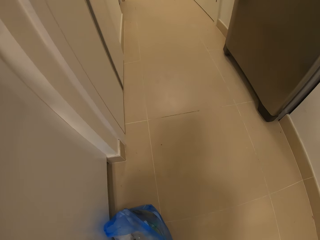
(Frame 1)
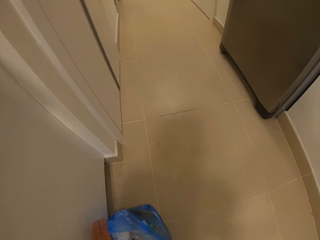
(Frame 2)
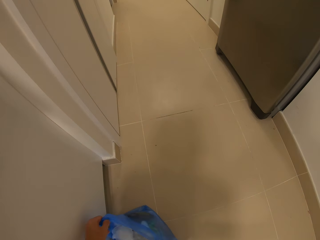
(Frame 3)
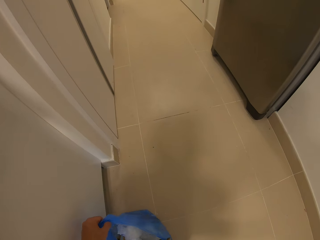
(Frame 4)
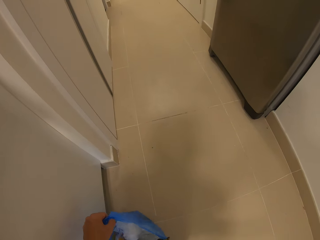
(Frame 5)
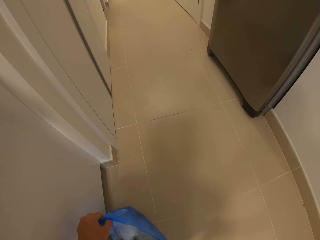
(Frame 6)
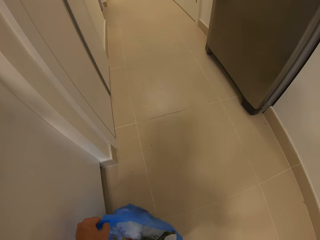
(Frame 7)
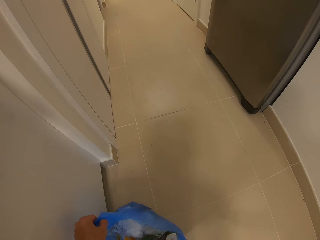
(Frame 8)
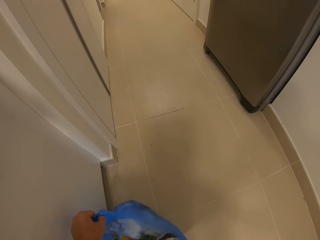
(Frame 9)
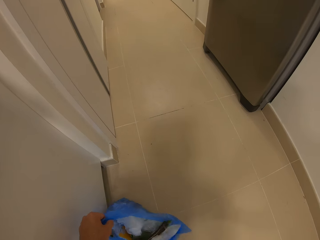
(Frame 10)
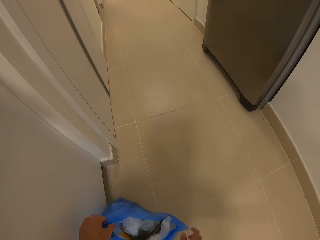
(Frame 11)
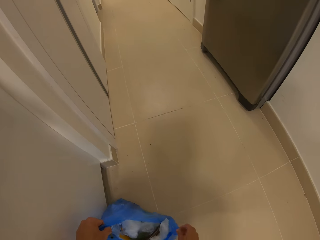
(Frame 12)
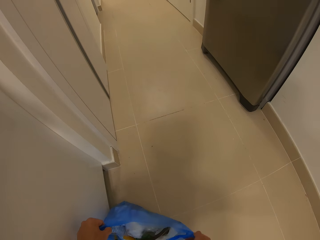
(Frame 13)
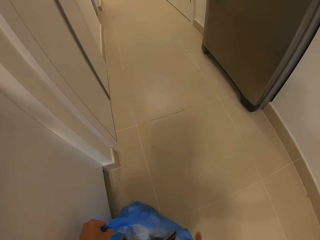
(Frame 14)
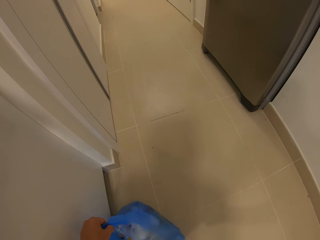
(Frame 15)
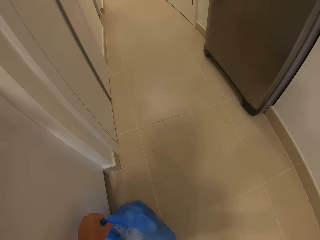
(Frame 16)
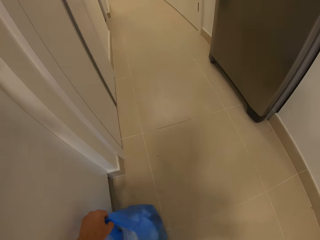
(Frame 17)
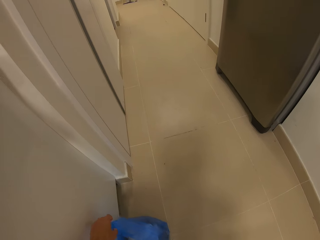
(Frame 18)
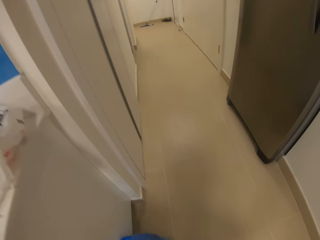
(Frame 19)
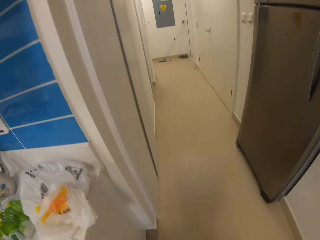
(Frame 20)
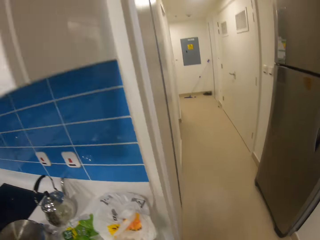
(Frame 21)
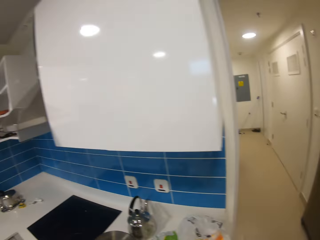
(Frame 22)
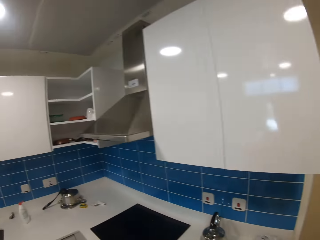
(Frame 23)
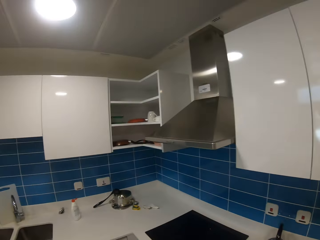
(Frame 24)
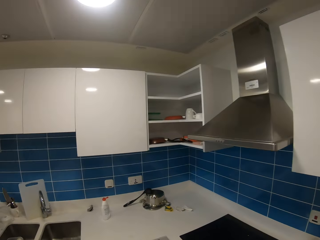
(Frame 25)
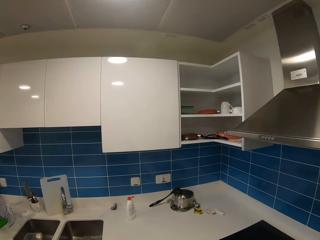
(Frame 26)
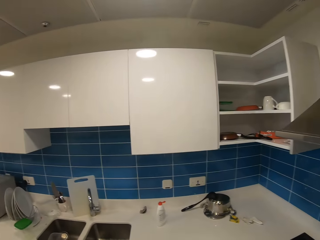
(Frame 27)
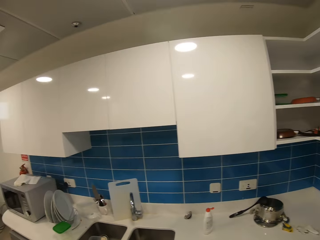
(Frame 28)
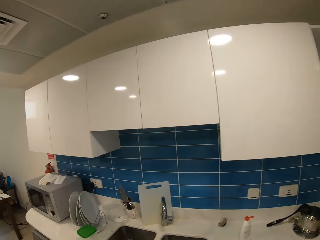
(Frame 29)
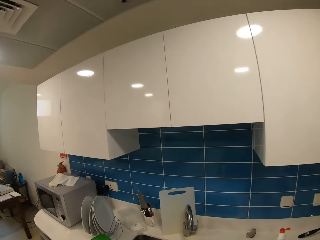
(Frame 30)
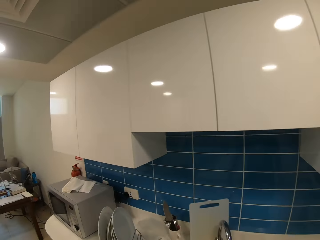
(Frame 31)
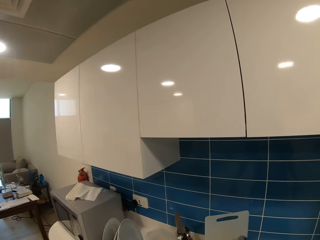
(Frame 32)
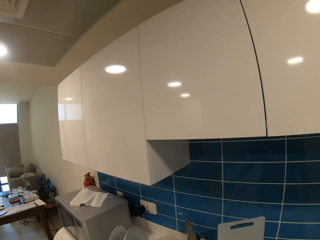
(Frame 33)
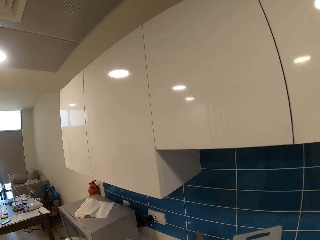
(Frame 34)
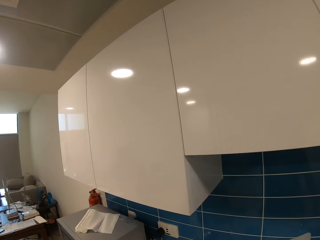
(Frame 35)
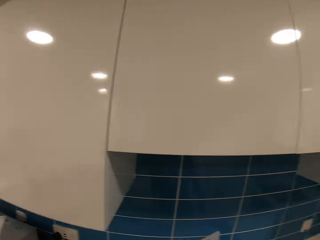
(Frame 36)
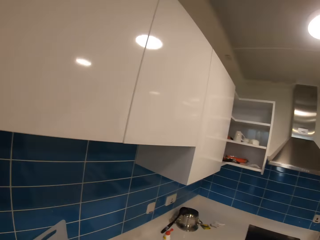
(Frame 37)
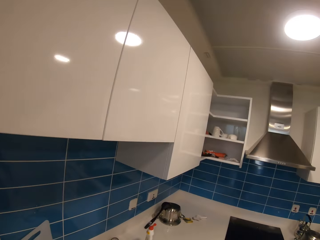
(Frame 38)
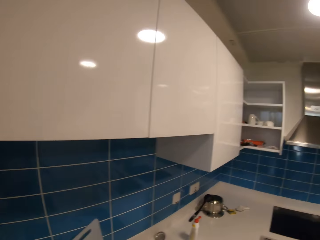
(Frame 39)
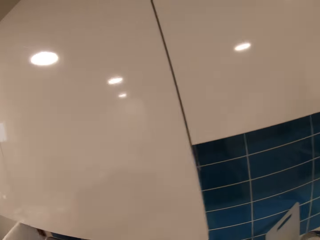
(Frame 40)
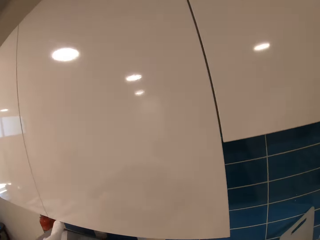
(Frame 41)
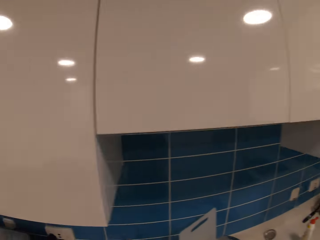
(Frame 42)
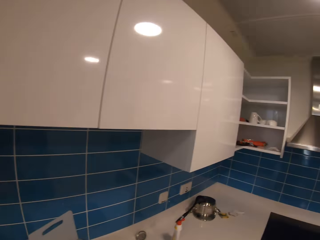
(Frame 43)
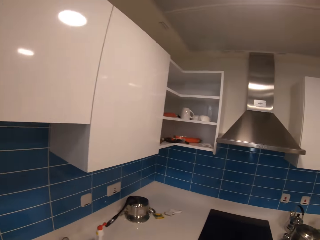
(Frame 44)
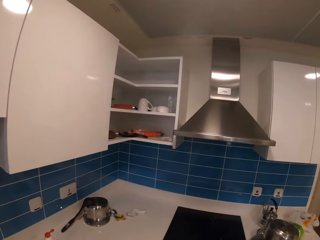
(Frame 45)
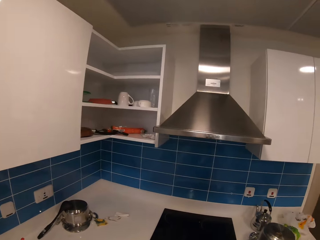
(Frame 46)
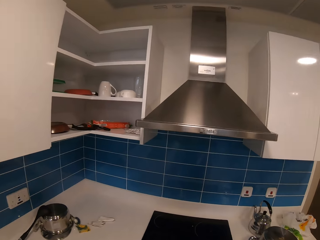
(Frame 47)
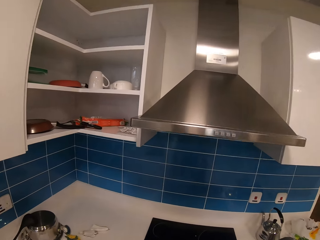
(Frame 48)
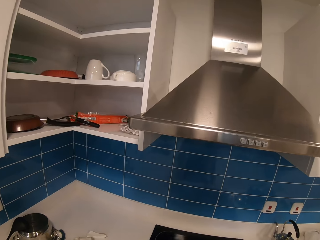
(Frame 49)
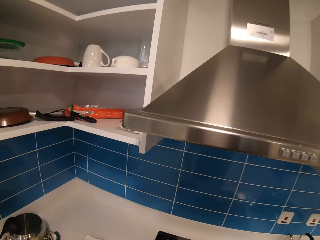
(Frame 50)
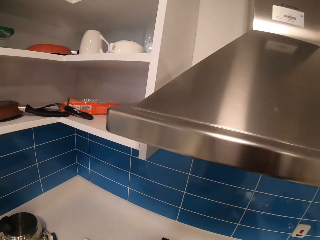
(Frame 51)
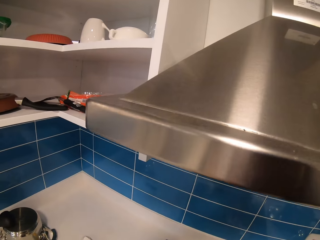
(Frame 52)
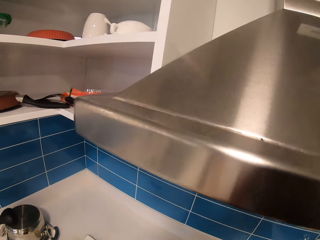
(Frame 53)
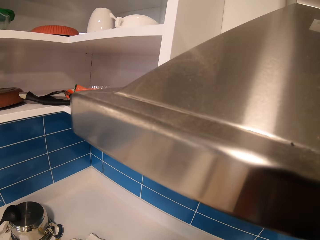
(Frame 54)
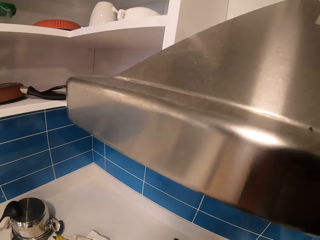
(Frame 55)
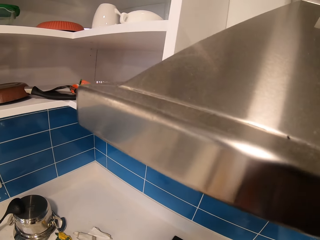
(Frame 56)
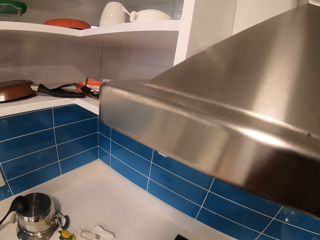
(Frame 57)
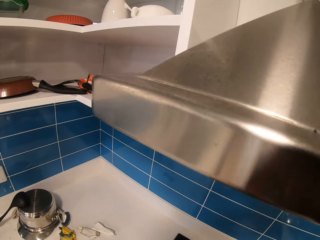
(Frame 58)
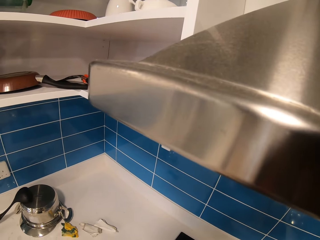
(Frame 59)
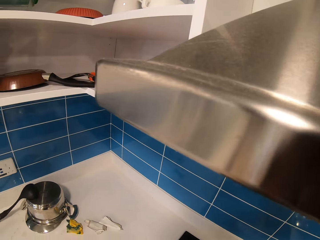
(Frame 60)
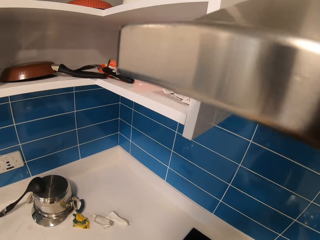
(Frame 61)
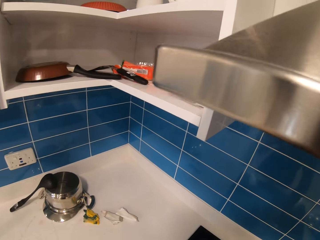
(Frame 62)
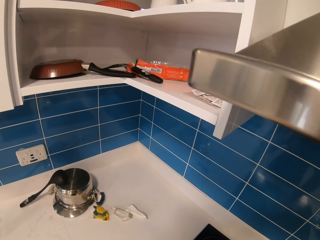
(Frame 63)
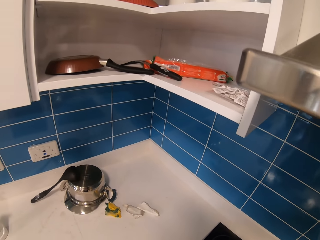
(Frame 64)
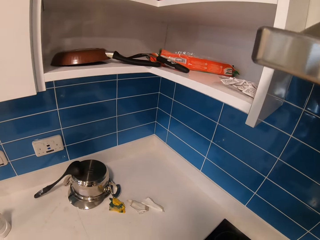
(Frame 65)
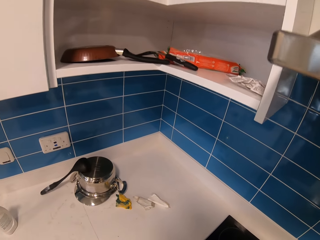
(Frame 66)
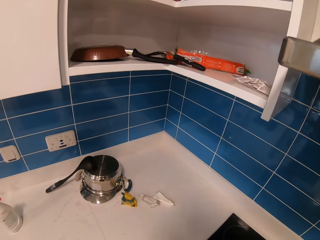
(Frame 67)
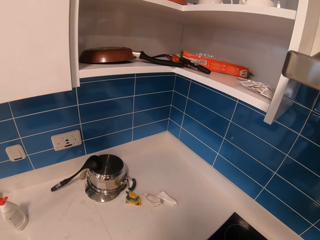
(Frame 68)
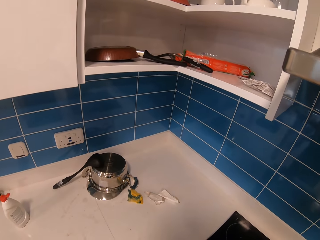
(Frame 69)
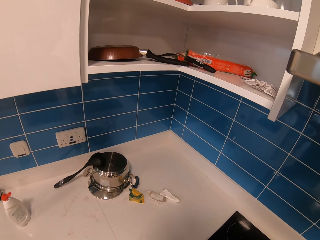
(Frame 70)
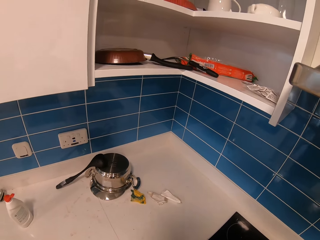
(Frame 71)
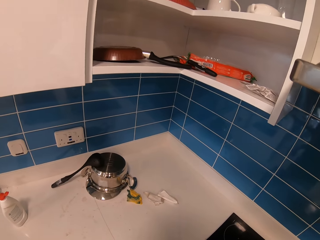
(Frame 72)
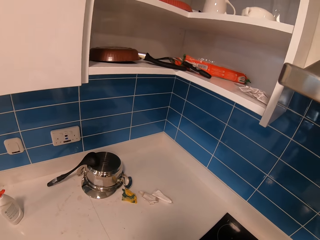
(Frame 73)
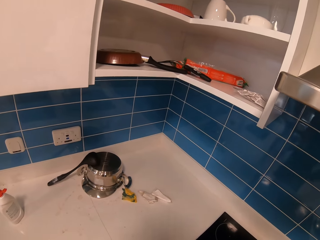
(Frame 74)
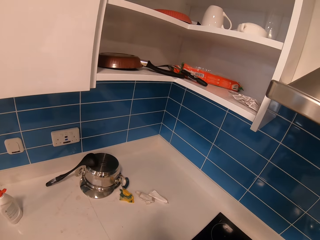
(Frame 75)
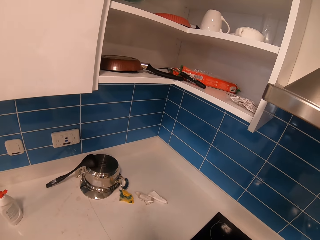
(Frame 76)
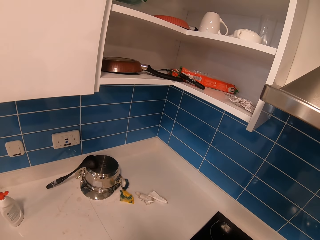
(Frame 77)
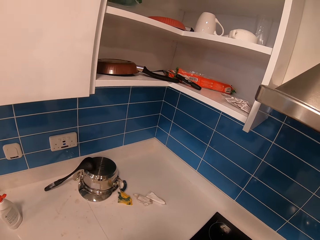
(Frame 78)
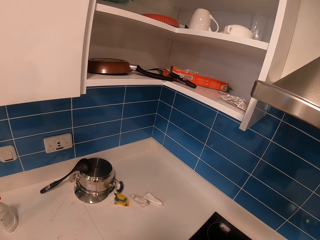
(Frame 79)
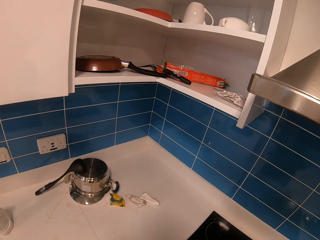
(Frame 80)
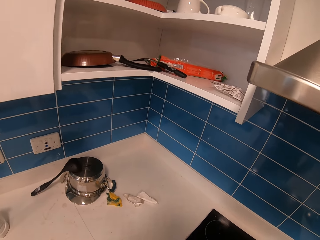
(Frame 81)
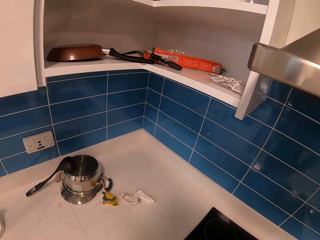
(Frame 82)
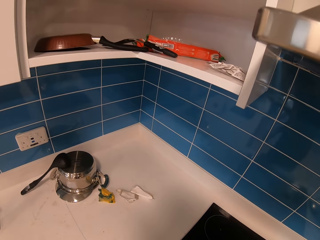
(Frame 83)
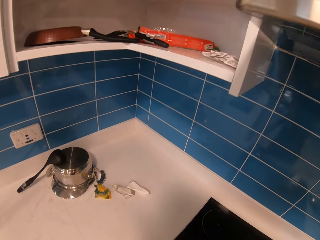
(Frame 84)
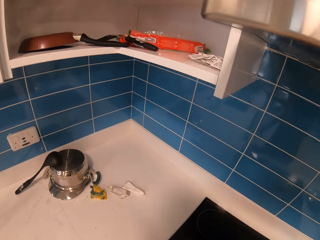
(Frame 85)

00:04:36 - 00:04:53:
The camera wearer holds a trash bag. They walk back to the washing basin. They put the trash bag on the floor. They move towards a range hood and touch the range hood in the kitchen. They clean the kitchen surfaces with a wipe.
